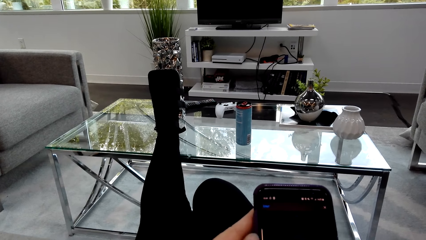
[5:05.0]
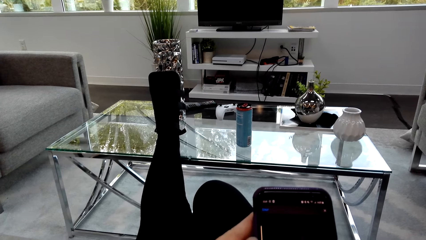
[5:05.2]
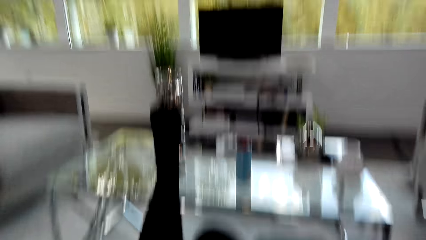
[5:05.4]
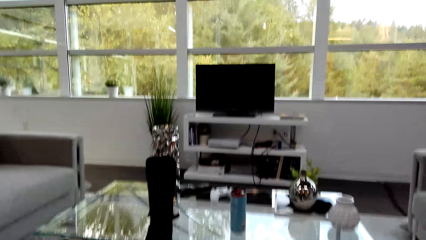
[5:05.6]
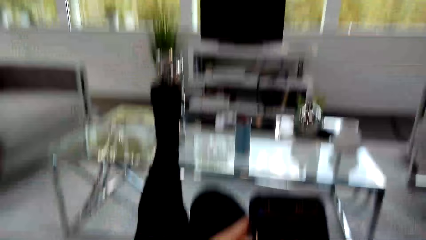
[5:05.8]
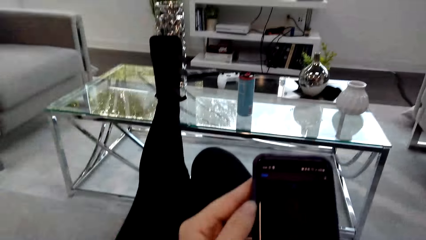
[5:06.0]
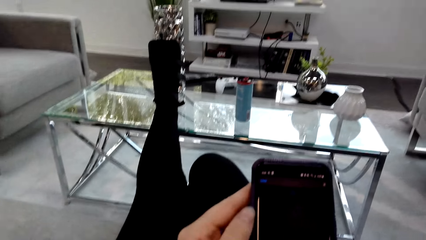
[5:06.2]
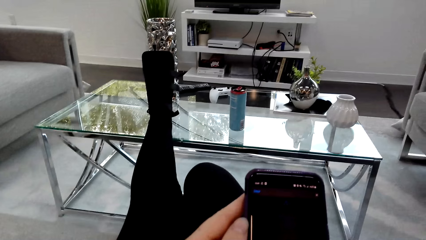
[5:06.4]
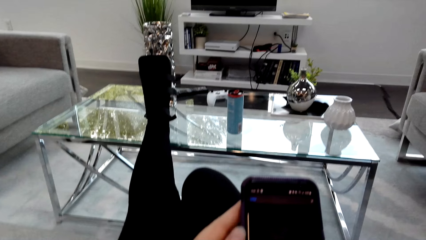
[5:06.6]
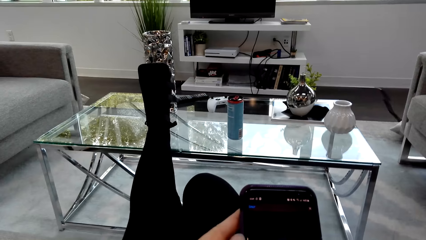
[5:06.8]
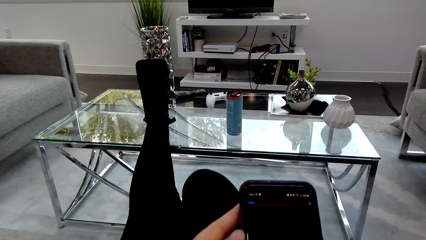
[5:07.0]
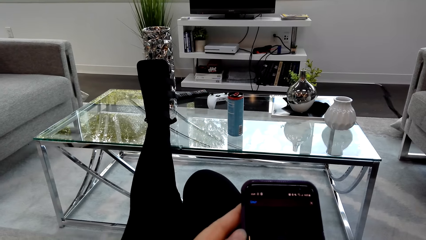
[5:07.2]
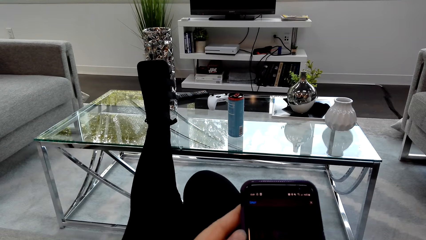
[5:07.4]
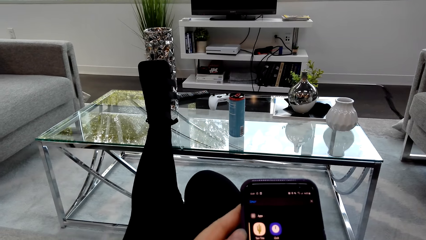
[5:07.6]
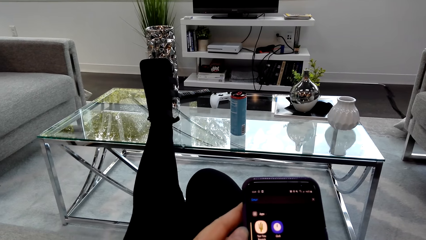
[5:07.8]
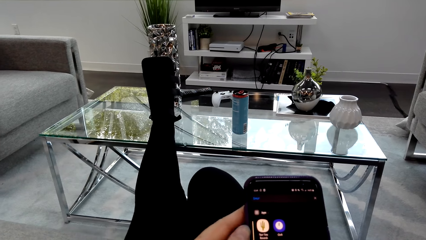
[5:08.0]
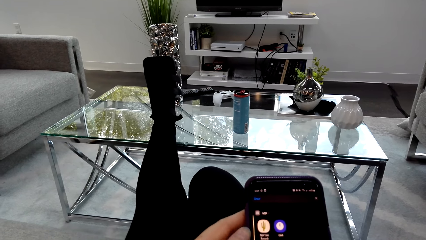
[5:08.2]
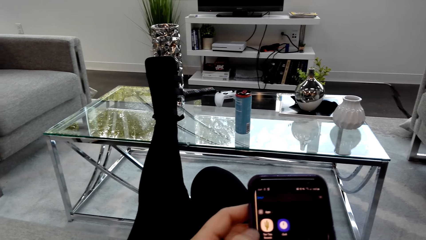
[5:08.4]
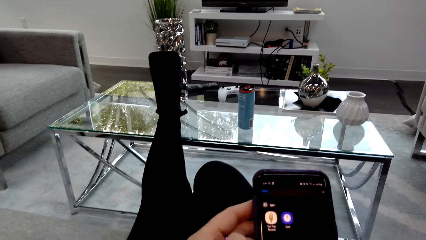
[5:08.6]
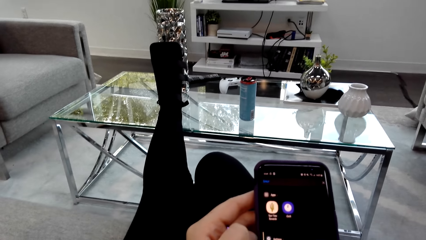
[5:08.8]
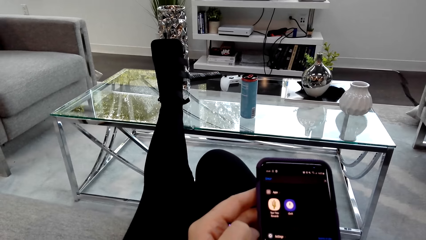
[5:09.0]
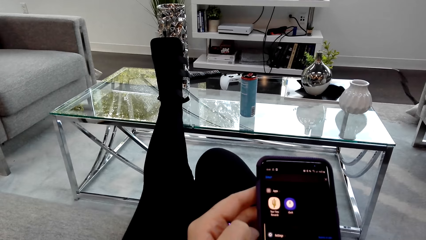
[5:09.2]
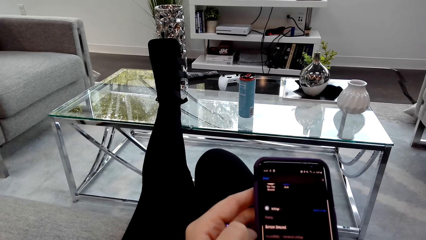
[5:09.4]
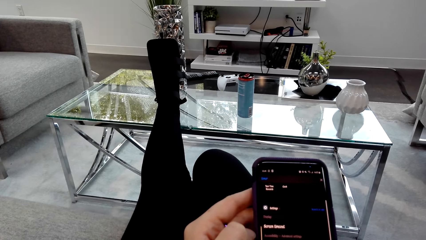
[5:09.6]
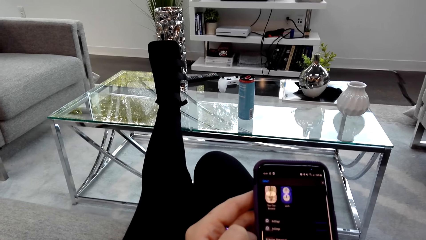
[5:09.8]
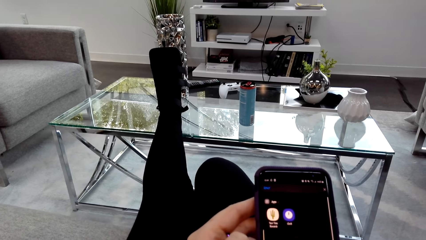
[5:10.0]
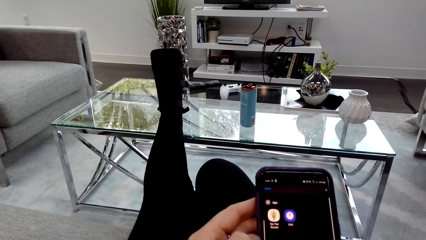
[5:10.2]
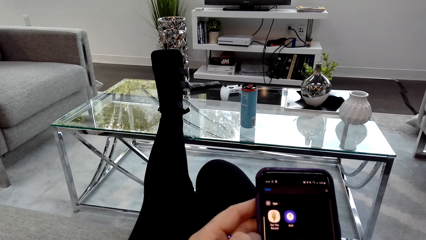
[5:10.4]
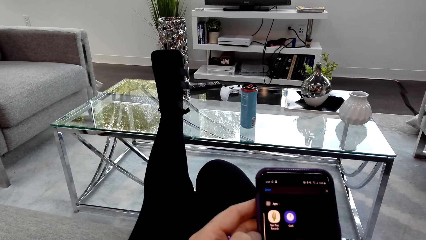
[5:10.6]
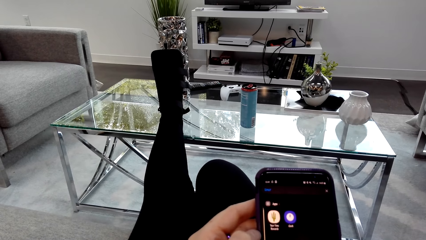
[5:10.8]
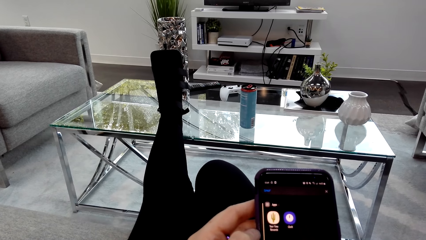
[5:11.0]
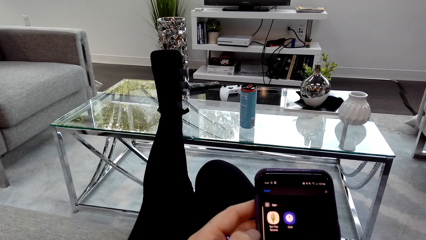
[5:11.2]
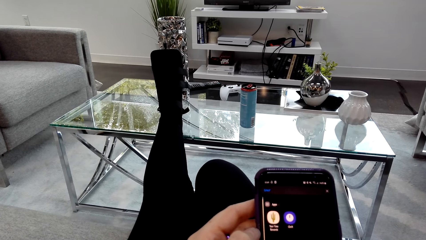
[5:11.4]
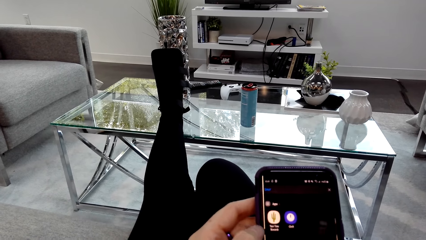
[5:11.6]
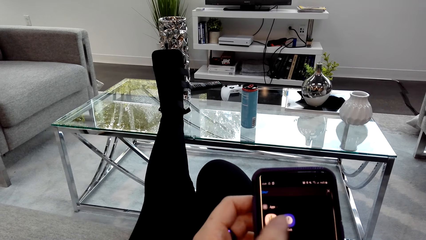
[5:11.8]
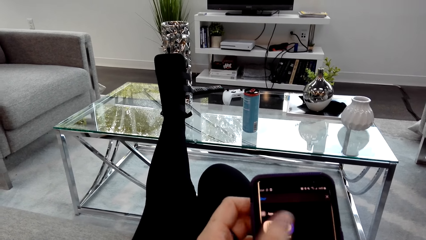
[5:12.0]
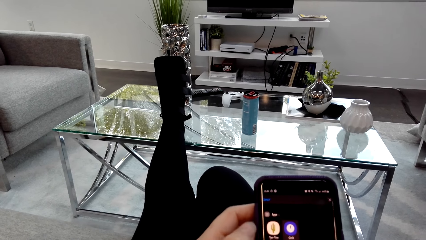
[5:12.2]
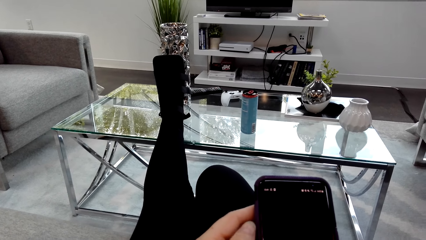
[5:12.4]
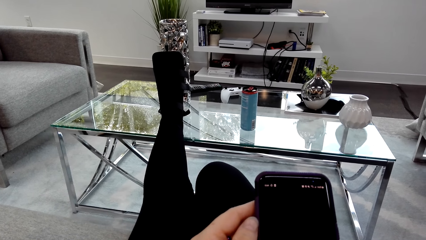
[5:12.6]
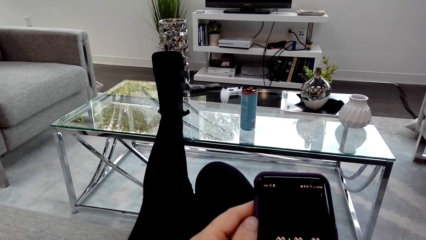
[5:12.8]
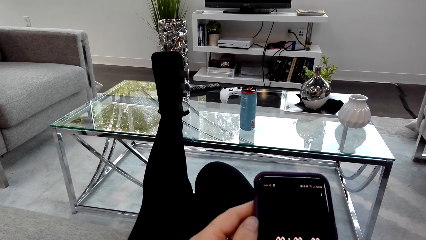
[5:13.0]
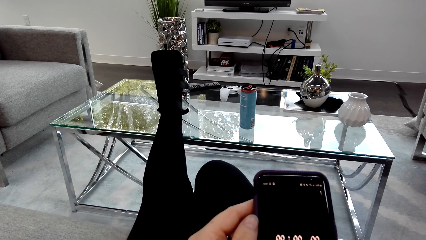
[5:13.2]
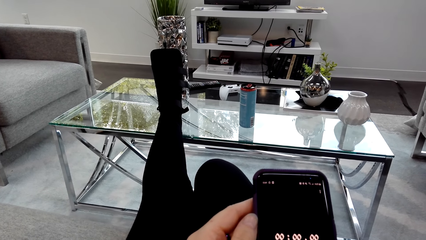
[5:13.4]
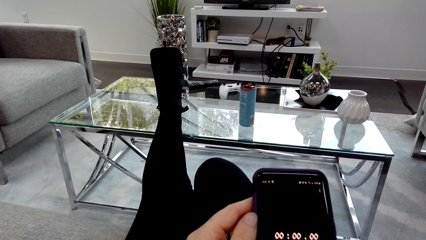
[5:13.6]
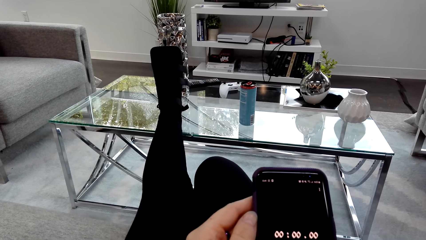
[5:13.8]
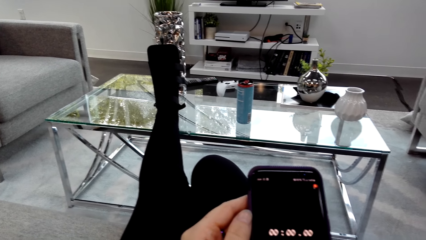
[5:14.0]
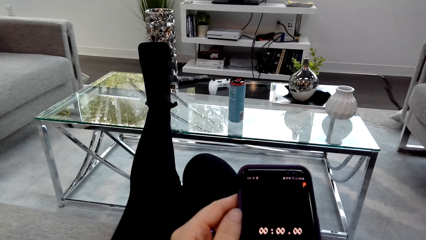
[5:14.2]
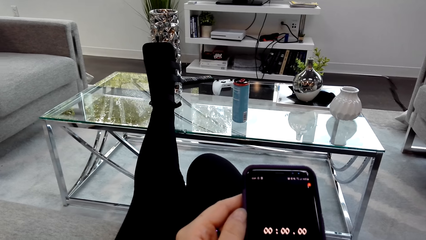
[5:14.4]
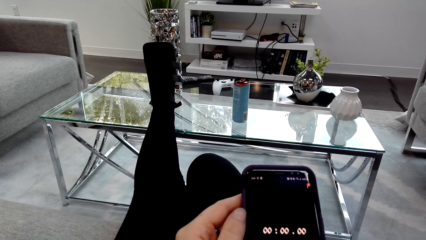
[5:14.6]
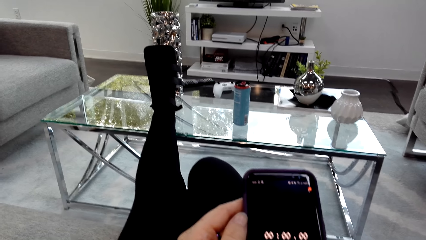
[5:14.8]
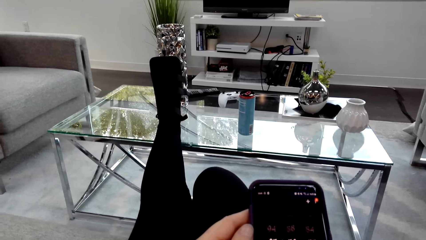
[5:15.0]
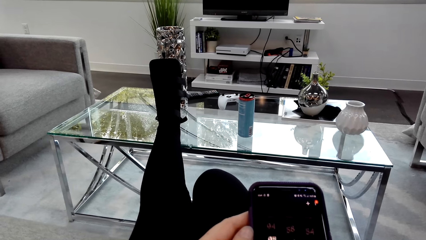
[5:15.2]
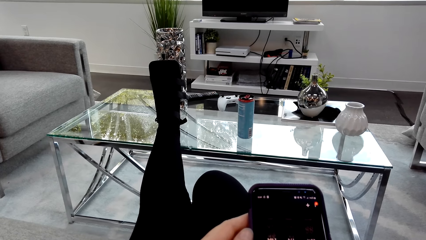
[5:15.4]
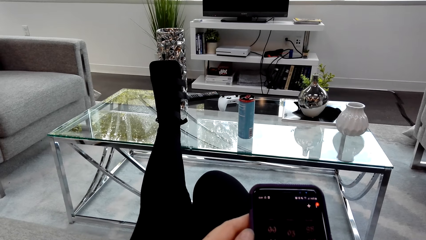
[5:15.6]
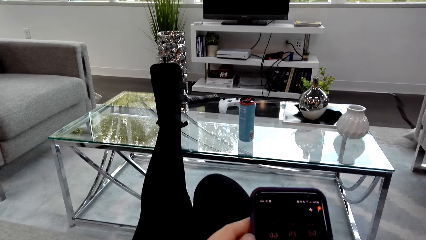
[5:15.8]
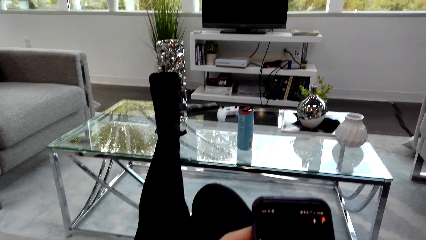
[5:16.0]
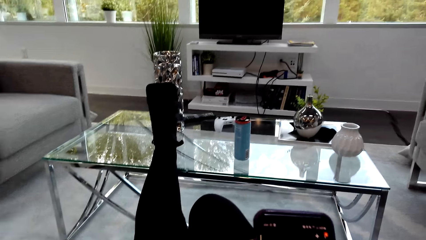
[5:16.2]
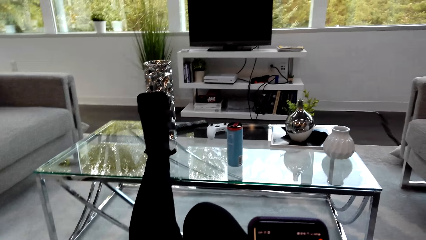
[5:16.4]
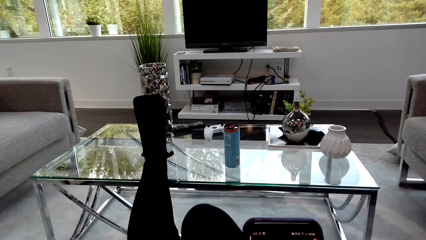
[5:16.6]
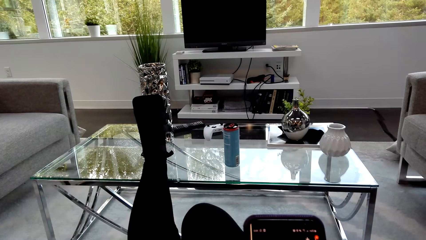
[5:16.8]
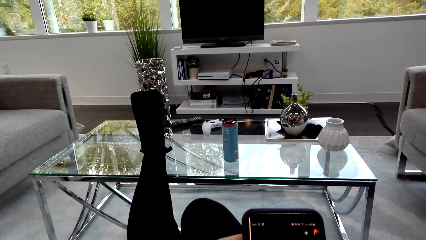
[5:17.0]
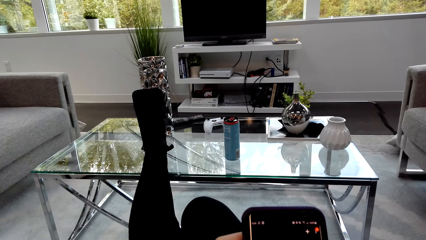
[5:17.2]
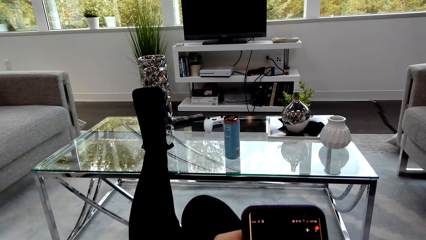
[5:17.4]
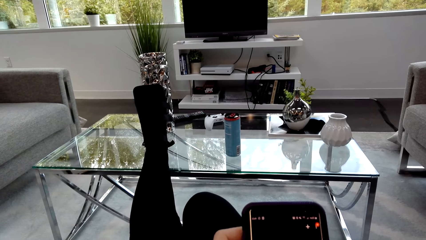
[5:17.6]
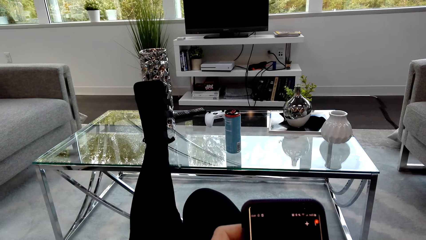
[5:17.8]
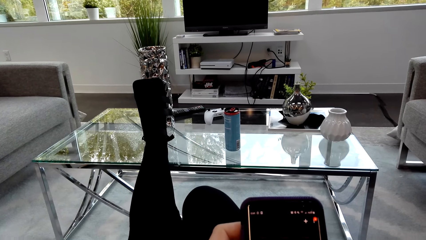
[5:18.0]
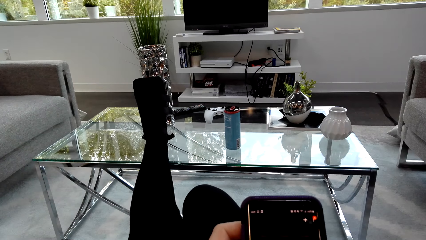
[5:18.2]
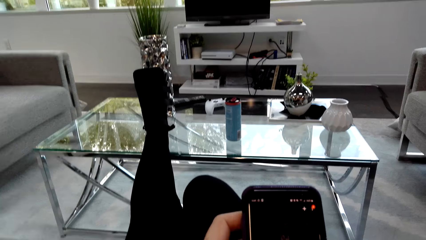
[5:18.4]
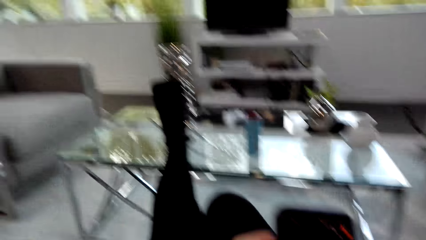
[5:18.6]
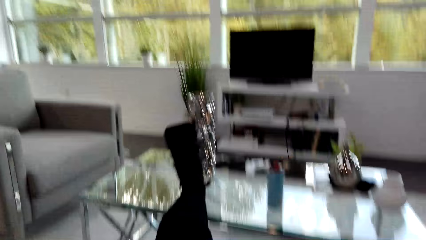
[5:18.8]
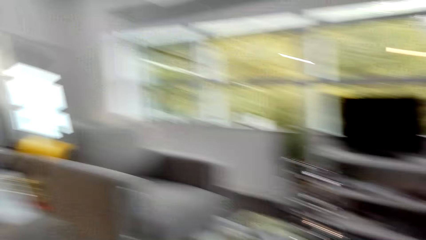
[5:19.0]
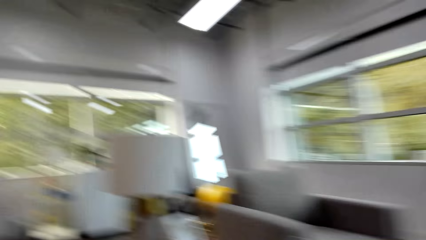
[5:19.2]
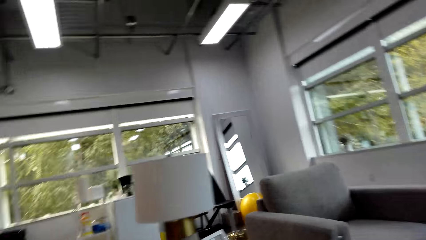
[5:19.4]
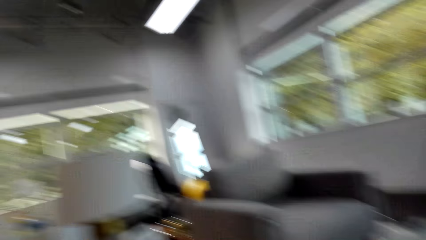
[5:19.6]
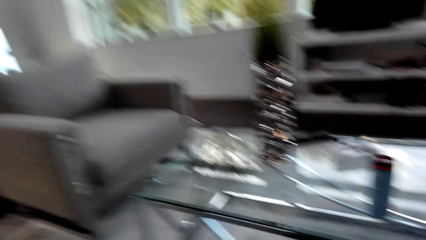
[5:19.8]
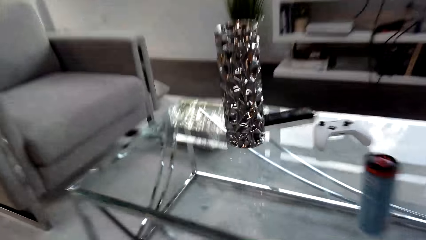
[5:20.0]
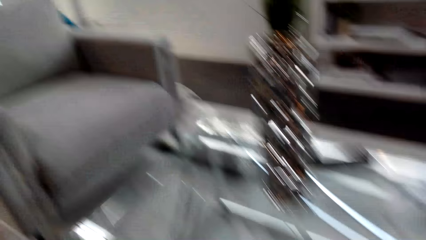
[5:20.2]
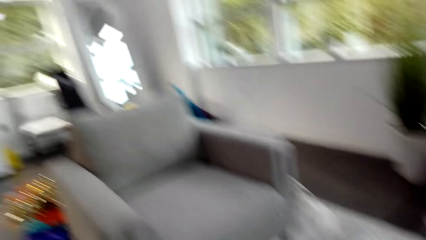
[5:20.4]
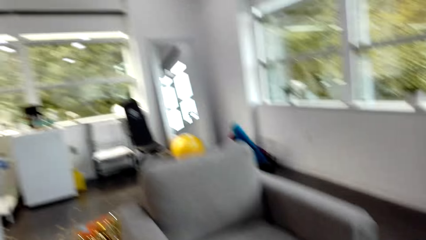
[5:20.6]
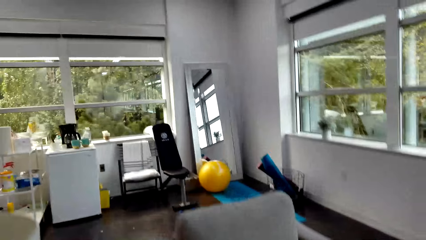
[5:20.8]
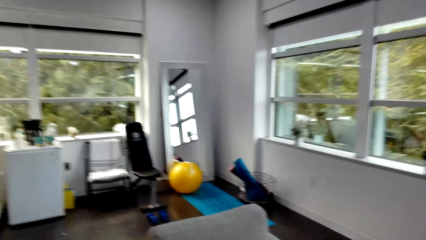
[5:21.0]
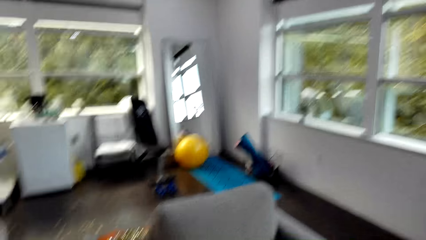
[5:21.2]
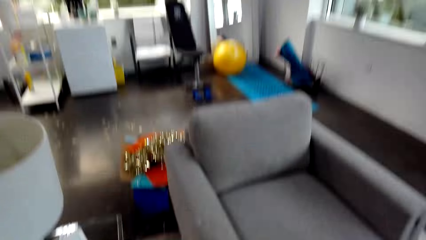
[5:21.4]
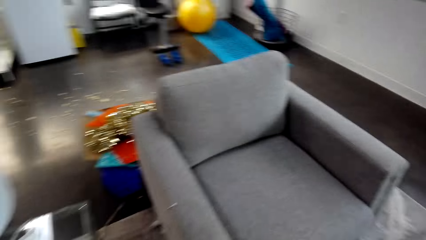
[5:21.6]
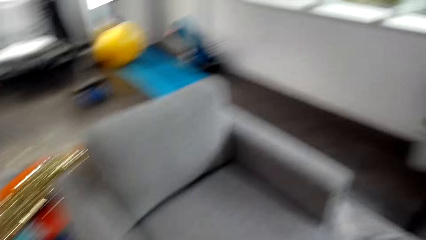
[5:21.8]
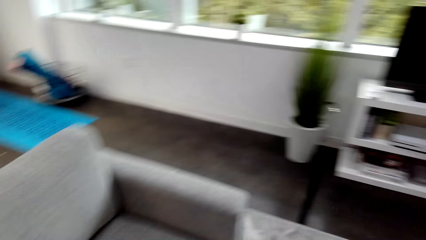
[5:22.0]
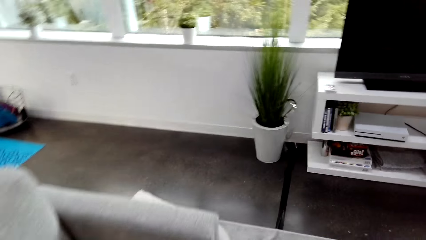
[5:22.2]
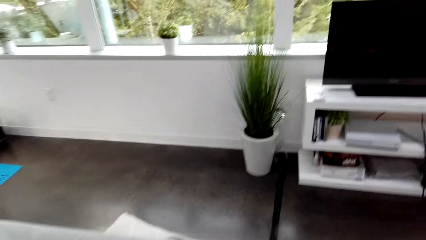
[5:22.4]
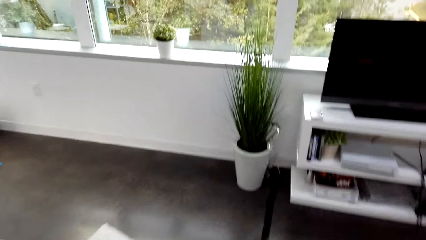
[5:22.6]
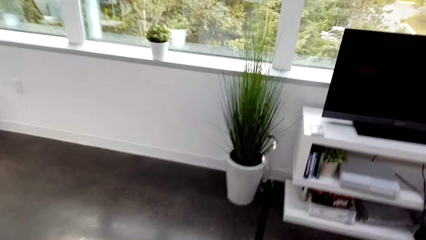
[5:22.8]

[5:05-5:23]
The camera wearer talks with a man and scrolls the phone. They scroll the phone again. The man talks with the camera wearer. The camera wearer walks around the house. They look around.
